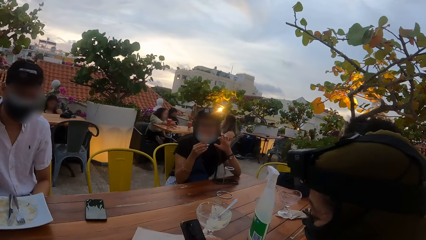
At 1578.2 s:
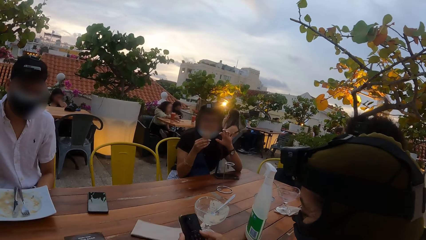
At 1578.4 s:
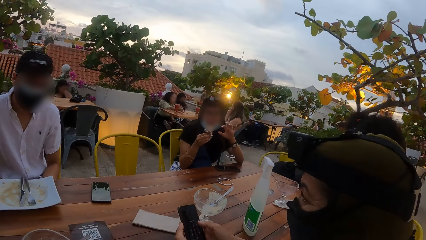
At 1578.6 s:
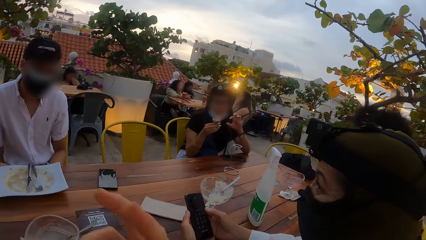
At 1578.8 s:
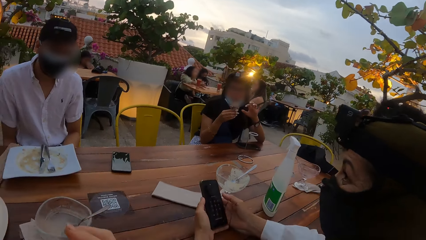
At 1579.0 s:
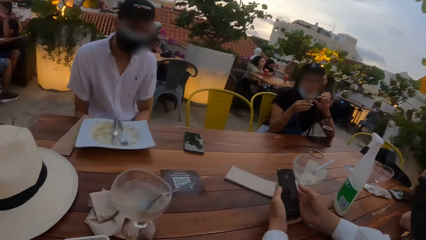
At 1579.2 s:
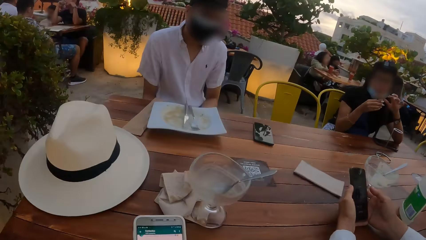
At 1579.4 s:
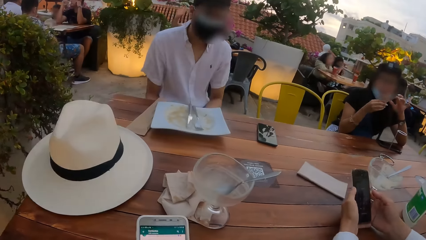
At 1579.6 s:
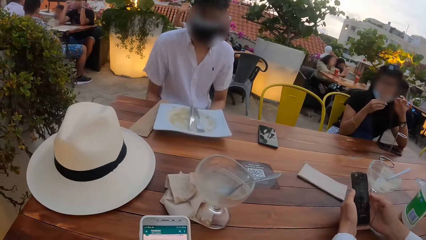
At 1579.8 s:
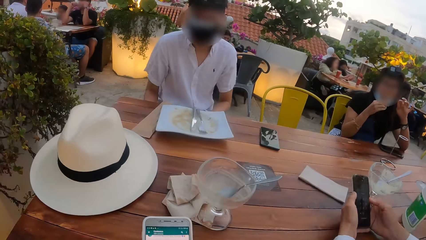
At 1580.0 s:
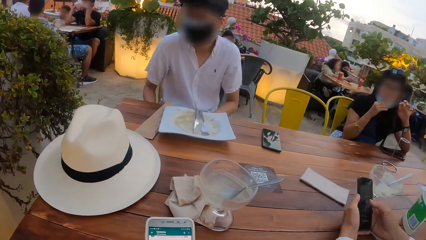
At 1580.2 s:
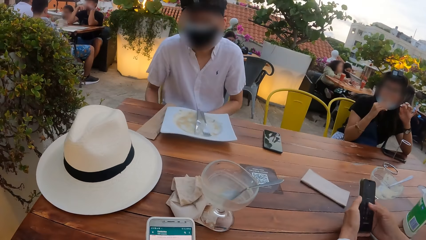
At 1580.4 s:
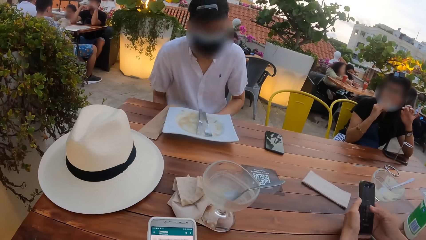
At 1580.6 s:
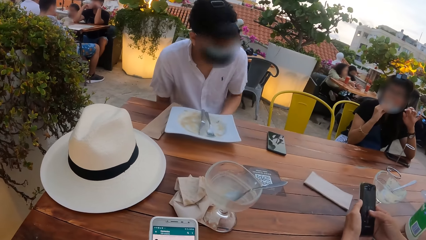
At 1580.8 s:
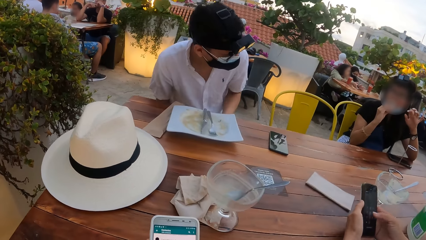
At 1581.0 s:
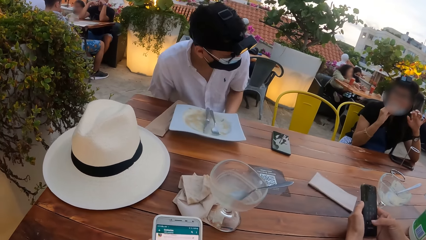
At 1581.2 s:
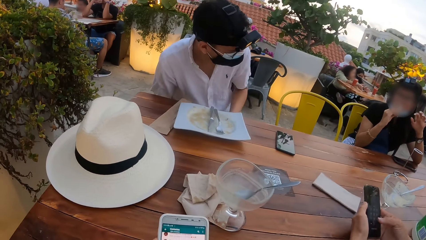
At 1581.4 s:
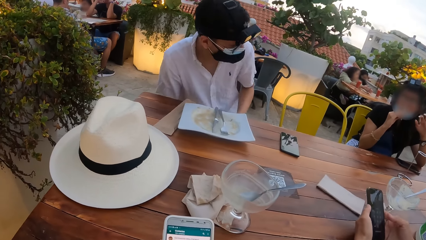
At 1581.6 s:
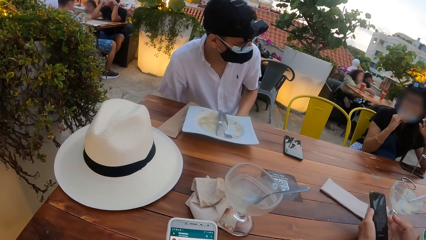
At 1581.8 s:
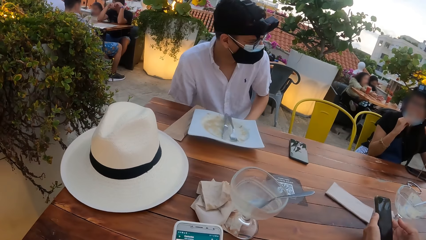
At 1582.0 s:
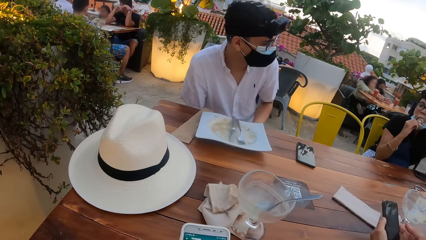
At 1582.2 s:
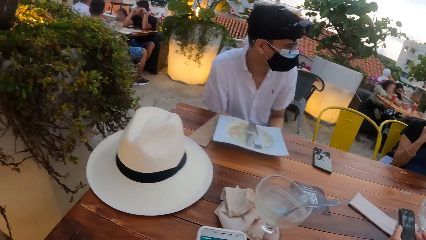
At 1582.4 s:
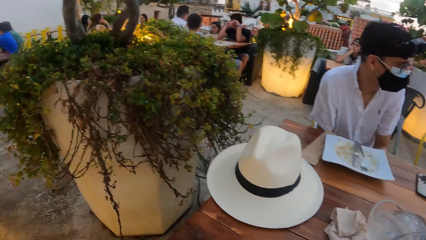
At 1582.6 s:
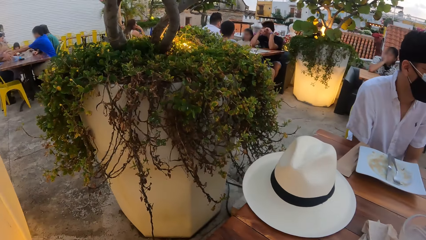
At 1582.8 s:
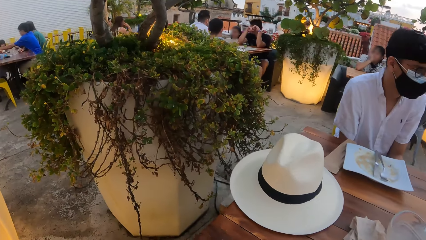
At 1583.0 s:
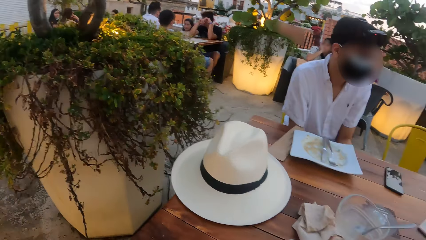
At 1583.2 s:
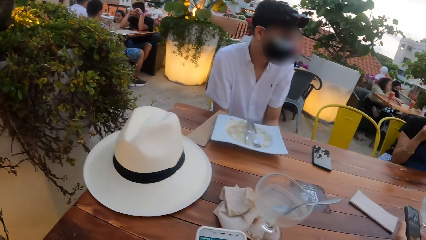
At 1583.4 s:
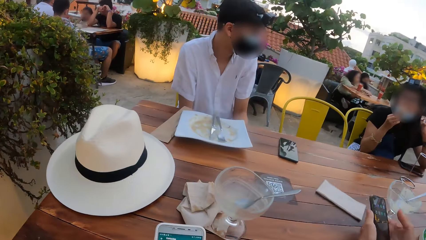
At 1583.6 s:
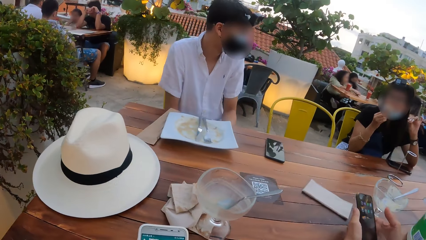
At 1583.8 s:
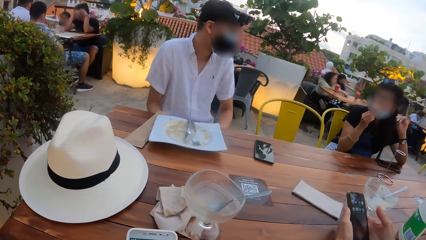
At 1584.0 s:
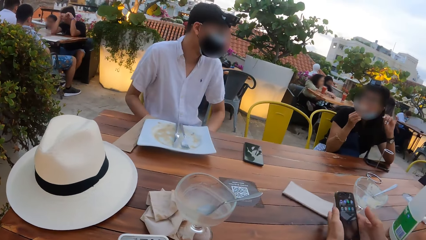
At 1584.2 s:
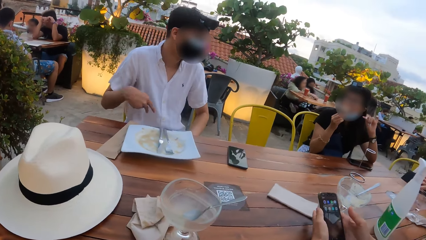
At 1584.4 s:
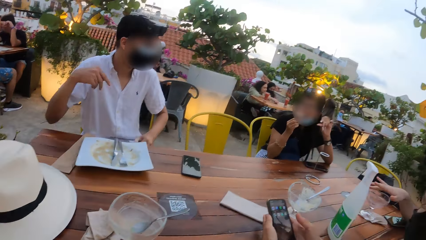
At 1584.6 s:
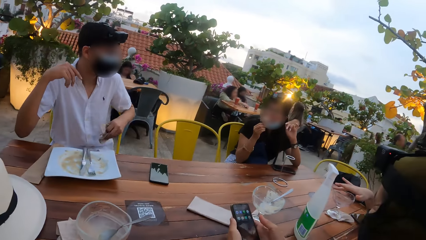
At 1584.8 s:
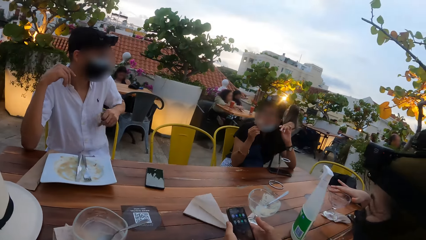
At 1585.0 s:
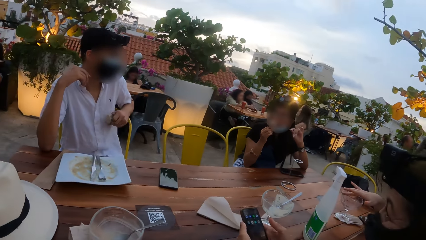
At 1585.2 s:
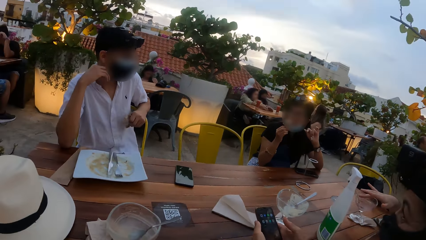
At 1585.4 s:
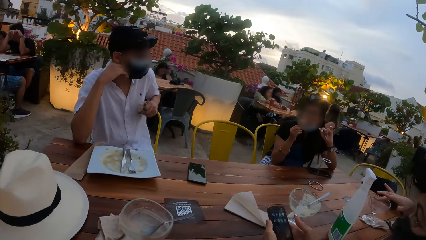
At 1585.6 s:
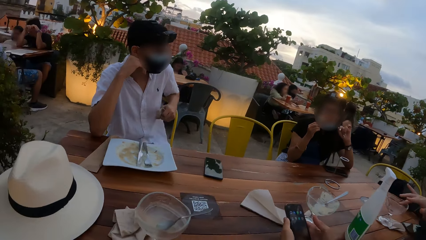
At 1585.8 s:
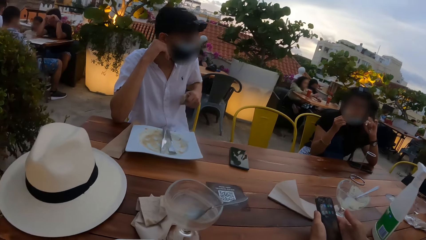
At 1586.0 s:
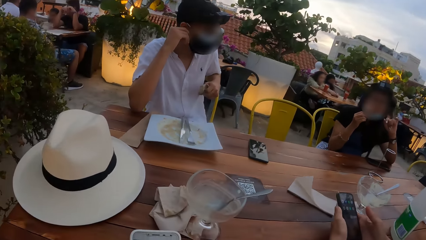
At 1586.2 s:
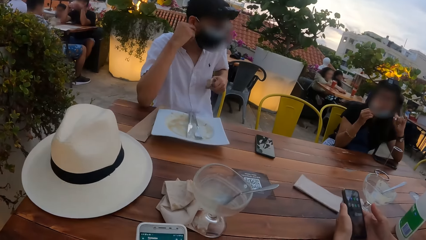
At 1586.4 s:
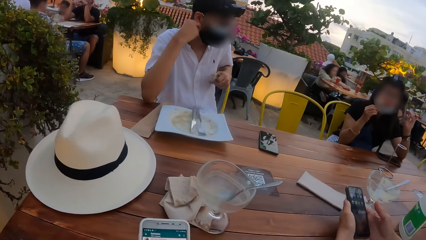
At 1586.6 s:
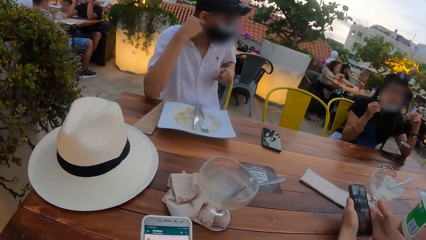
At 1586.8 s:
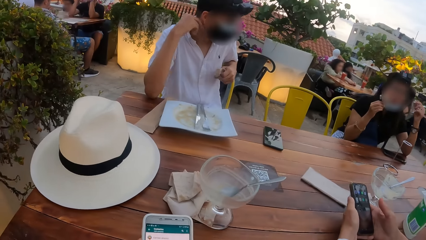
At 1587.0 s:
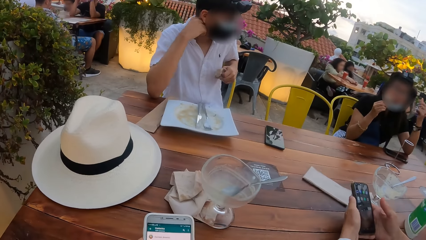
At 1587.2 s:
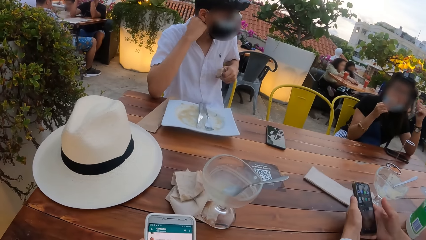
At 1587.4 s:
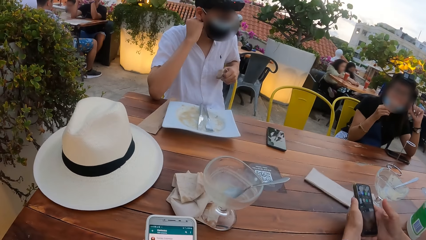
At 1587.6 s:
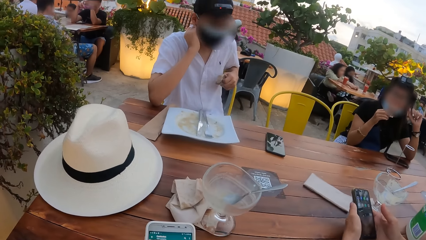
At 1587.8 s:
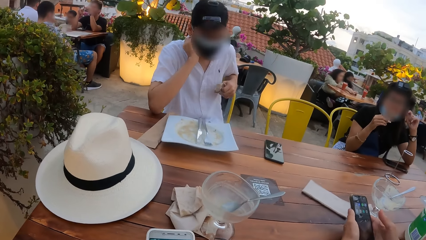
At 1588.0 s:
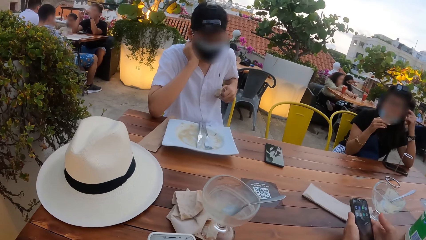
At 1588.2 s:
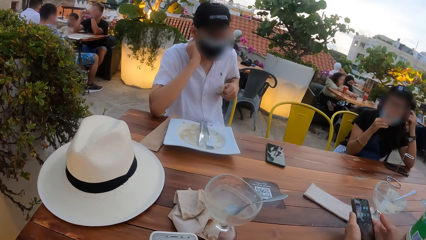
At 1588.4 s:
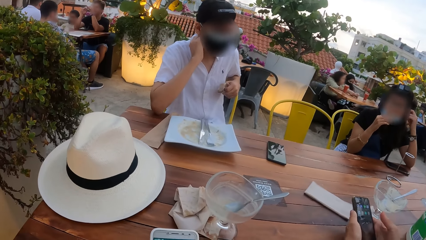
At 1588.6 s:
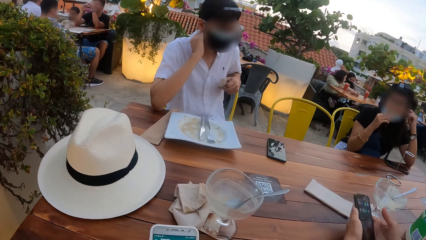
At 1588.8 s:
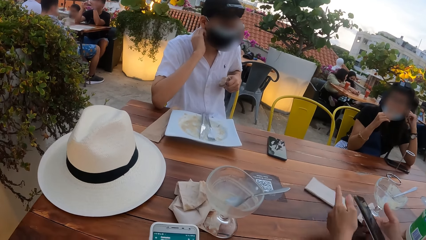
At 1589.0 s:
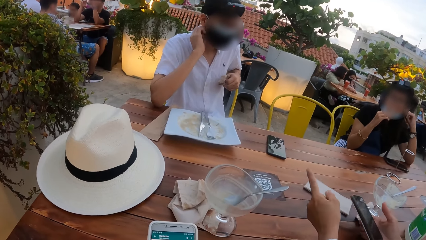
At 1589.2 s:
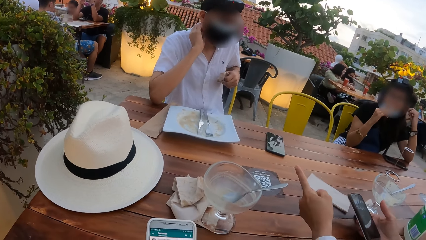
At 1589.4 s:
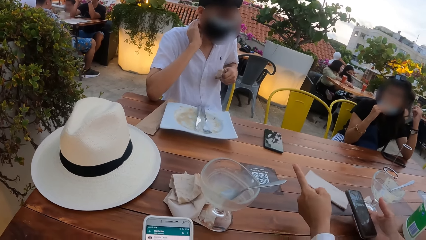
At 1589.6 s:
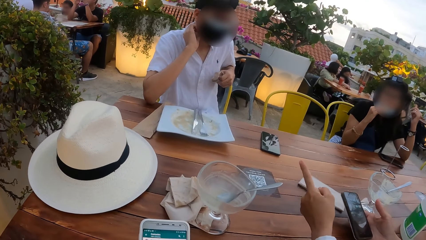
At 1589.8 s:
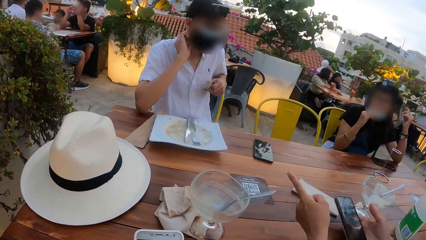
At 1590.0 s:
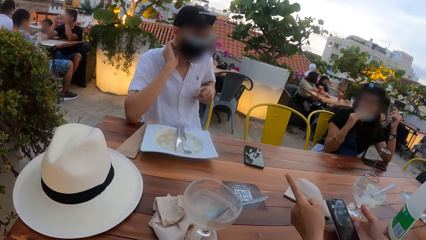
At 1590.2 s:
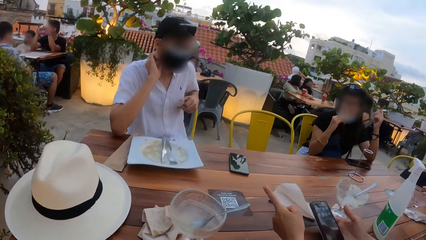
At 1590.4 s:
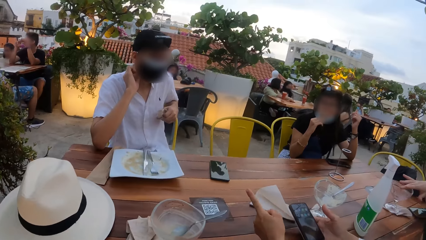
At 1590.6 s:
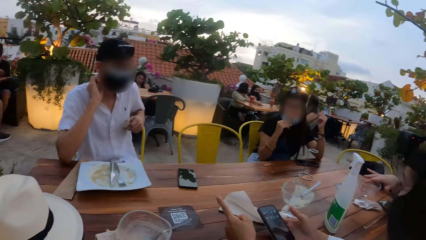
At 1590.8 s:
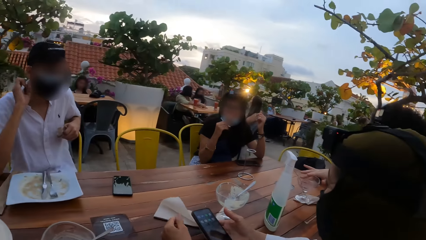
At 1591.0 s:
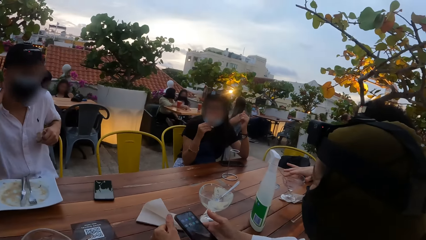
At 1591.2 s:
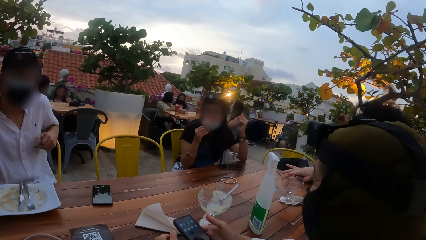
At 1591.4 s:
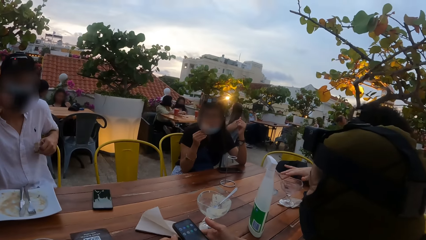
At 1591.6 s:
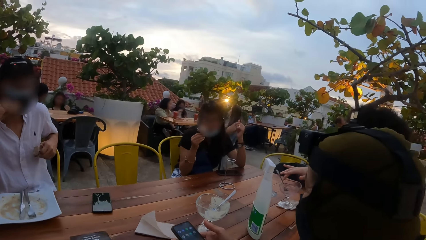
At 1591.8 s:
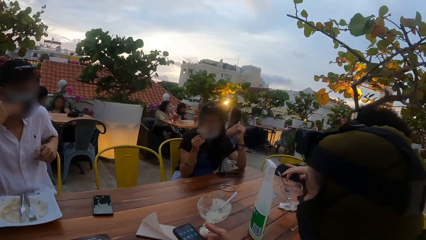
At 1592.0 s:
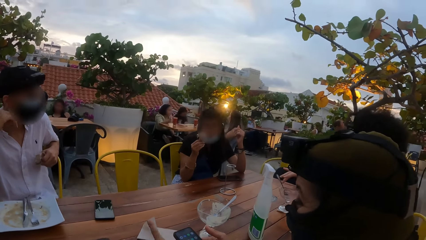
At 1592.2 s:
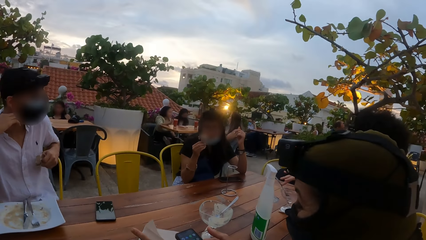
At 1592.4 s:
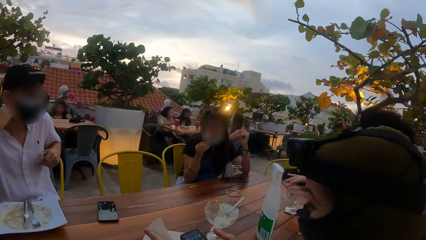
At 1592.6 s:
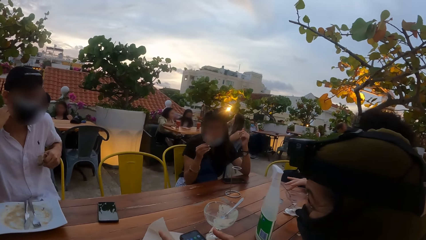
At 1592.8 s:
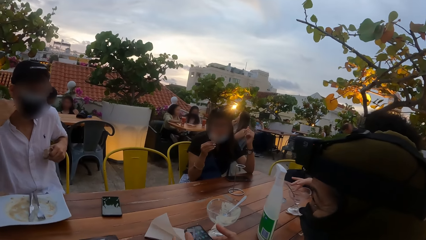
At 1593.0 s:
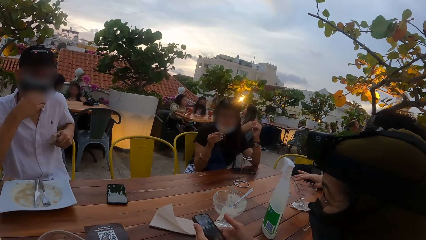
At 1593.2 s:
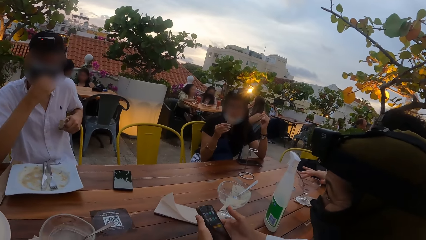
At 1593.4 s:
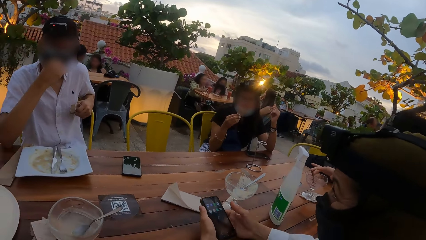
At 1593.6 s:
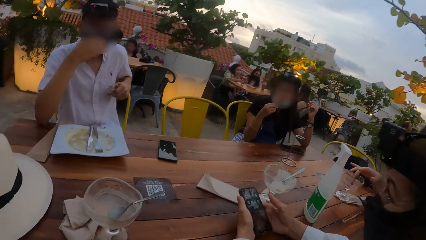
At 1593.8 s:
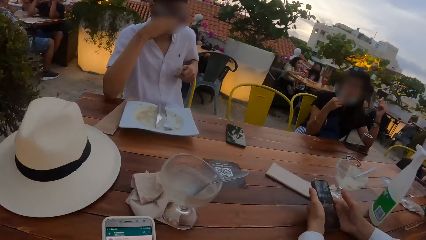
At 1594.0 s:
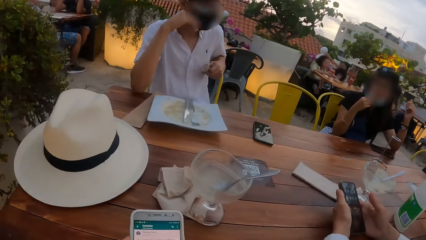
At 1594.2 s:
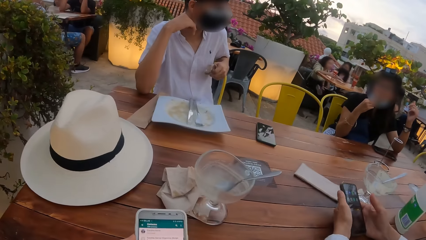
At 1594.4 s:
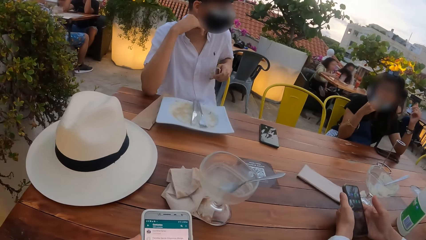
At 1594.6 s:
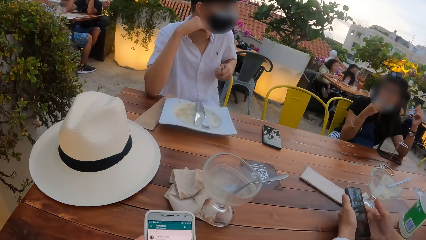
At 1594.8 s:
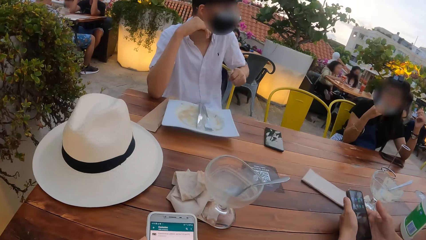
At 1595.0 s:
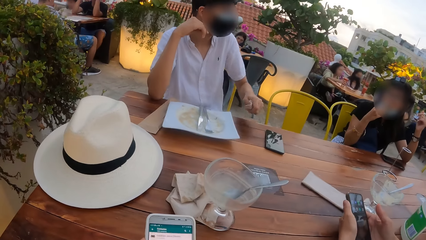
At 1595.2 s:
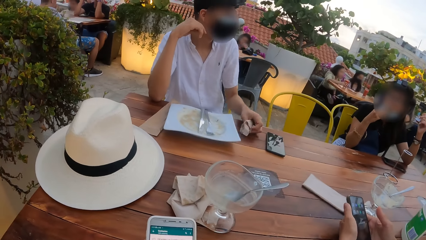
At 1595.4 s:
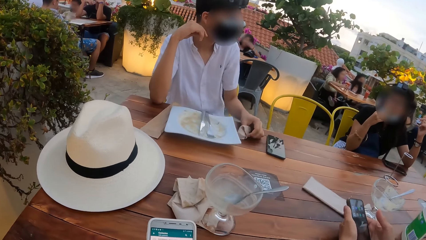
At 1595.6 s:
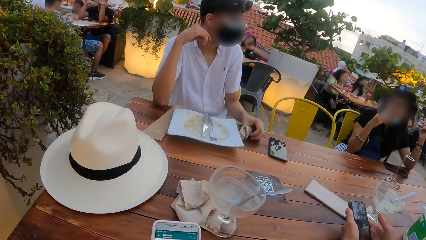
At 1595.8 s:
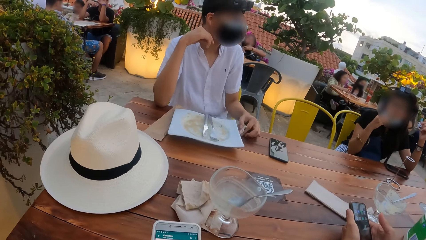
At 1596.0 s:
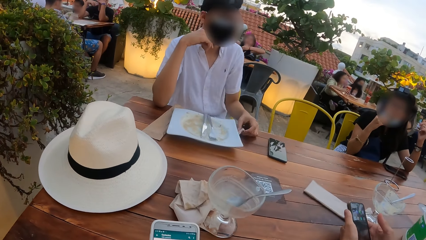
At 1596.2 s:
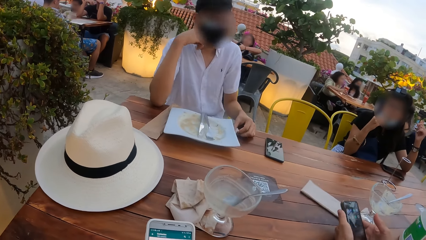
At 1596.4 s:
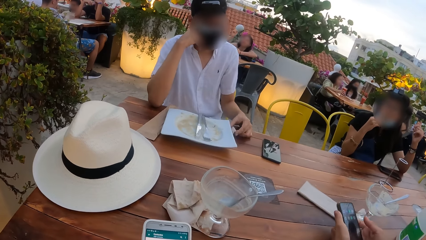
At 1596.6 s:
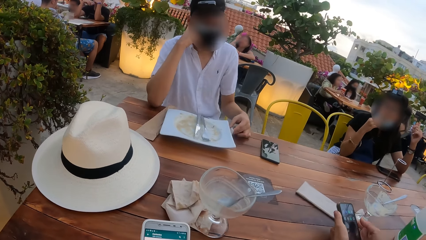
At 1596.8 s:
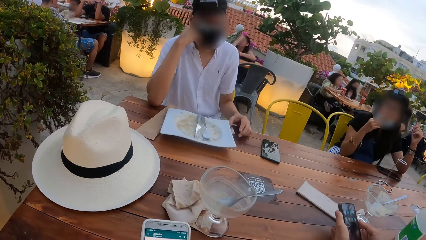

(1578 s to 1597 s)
A woman operates a phone in her right hand with her right hand. Another woman eats the wafer in her right hand. The camera wearer operates the phone and looks around. They hold the phone. They look around. A man adjusts the mask on his face with his left hand. He places his left hand on the table. The camera wearer operates the phone.
